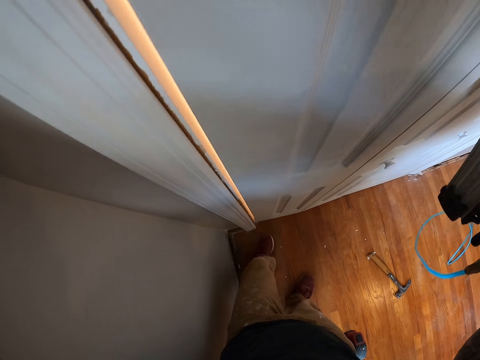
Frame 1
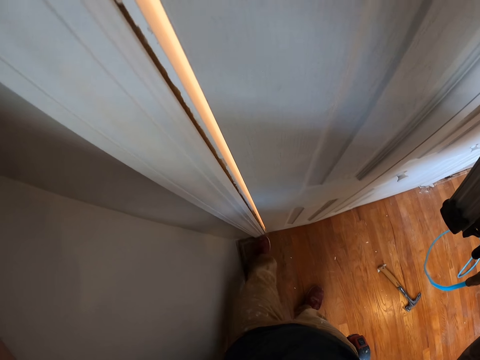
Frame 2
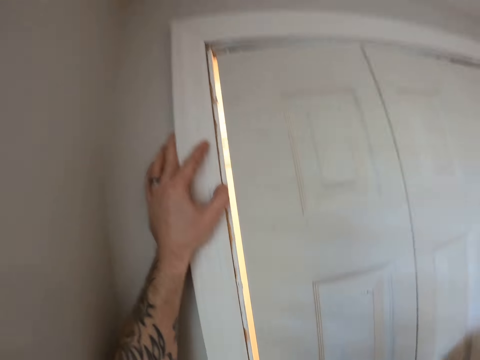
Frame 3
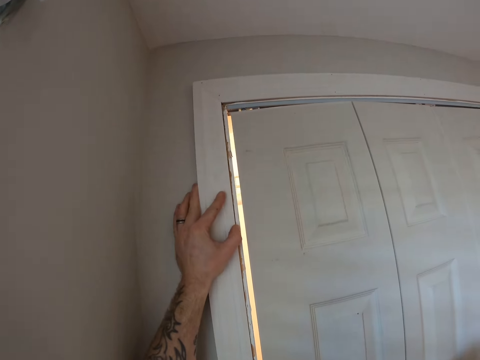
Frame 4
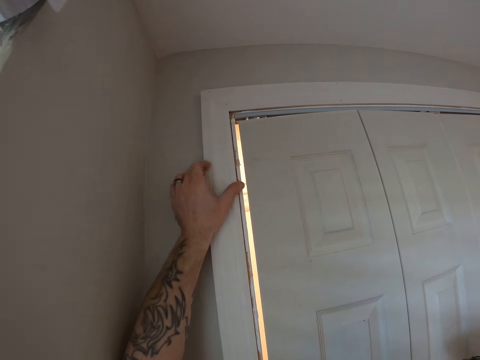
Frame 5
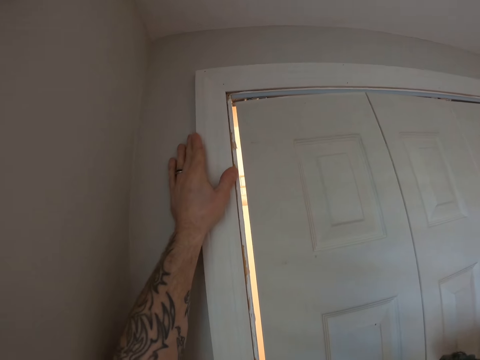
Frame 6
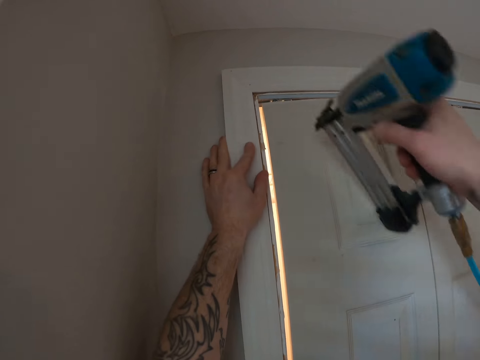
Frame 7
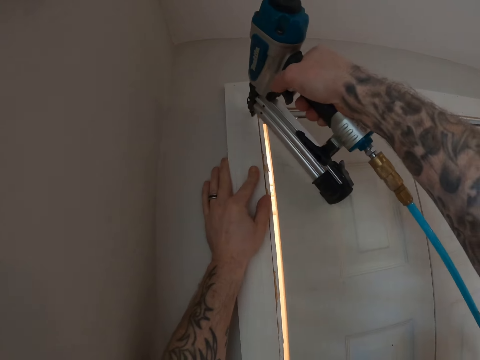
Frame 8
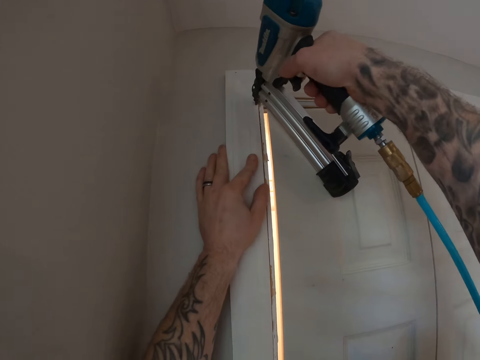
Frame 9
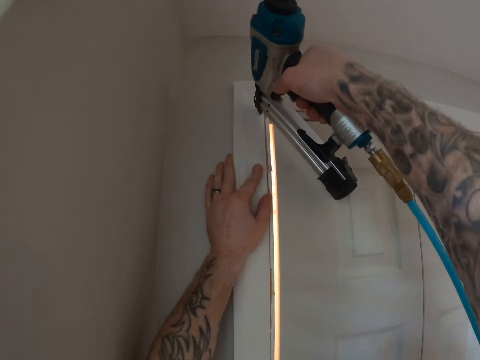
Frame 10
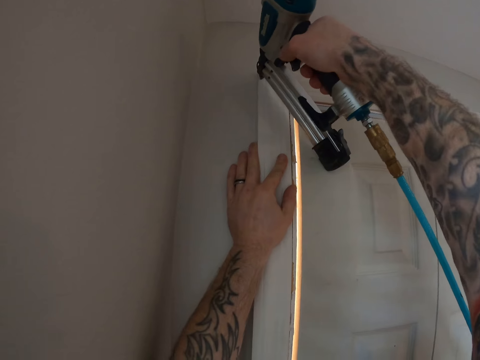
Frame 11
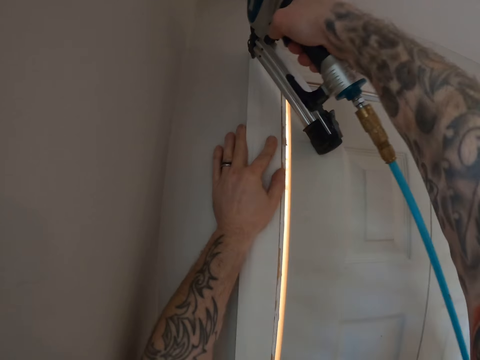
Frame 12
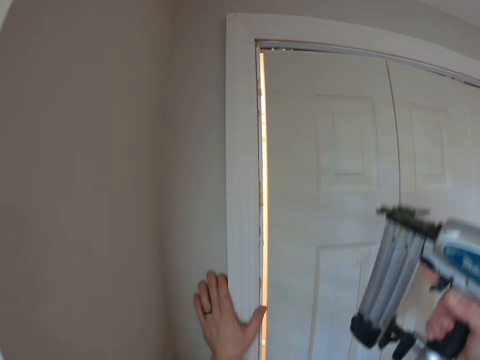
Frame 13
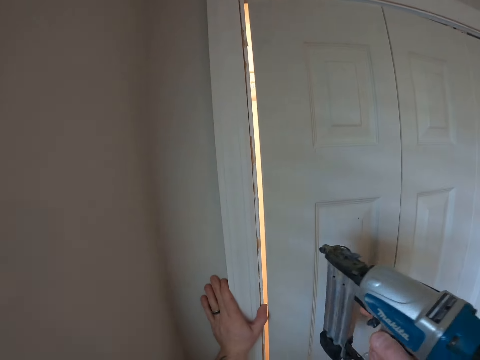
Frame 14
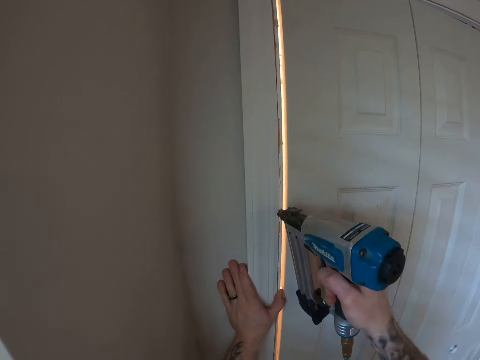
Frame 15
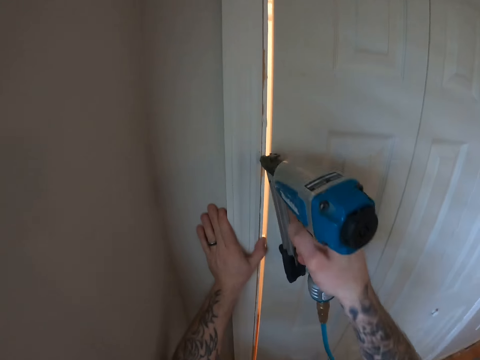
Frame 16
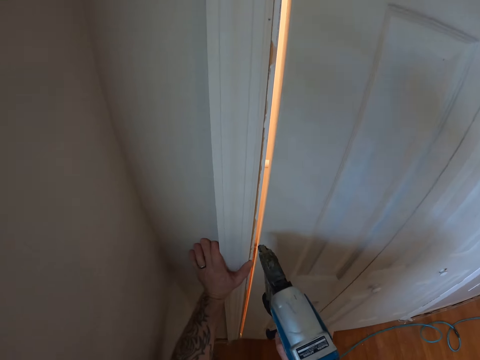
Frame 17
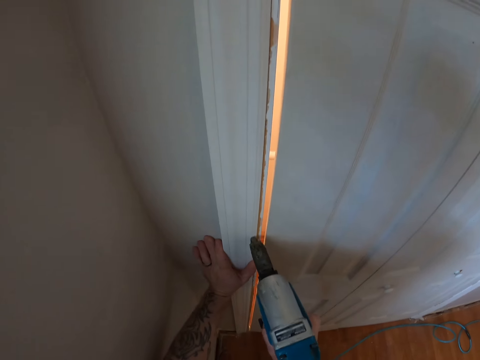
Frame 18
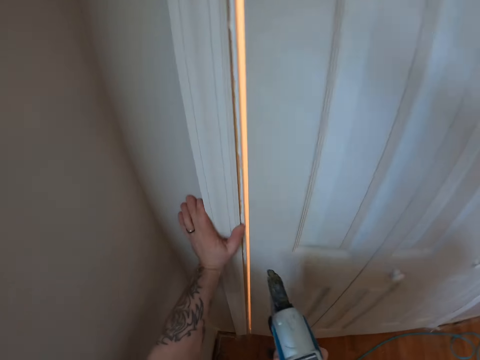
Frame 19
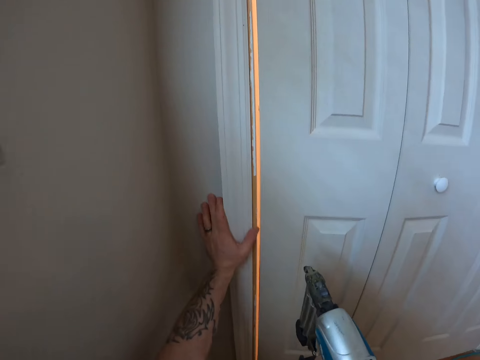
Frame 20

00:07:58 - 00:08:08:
The camera wearer adjusts the fourth door frame with his left leg. He fixes the fourth door frame to the wall with the nail gun in his right hand.

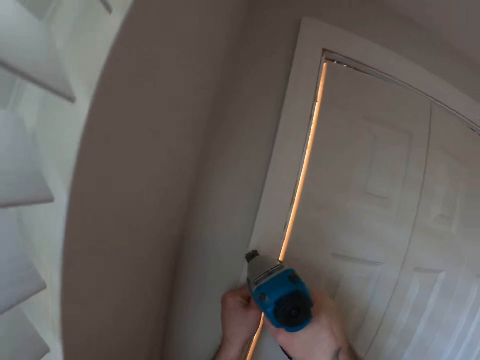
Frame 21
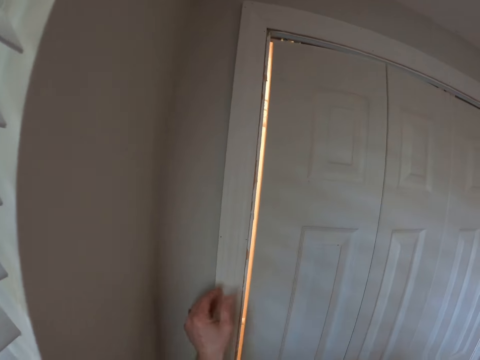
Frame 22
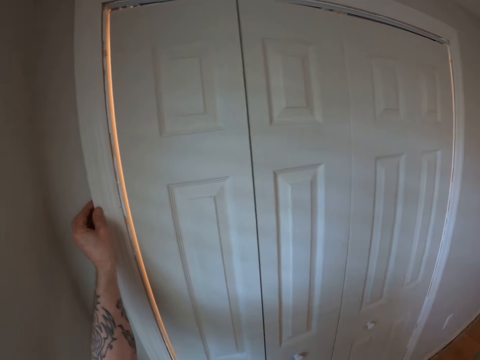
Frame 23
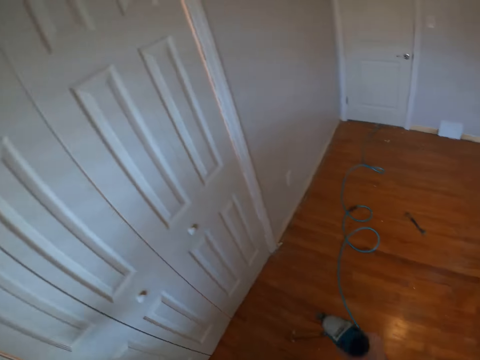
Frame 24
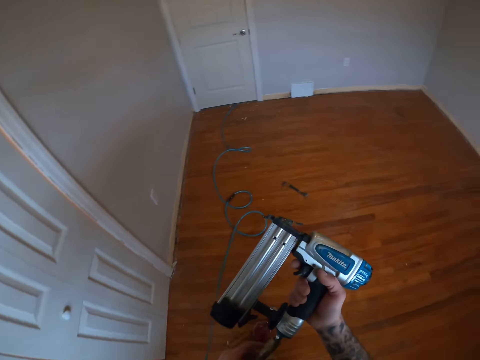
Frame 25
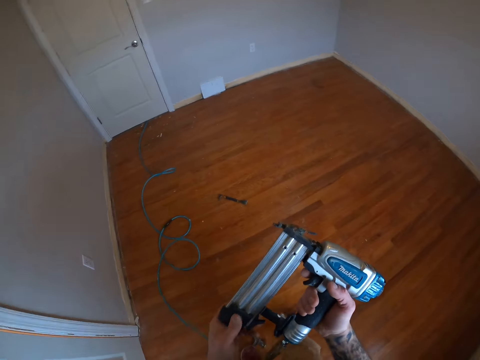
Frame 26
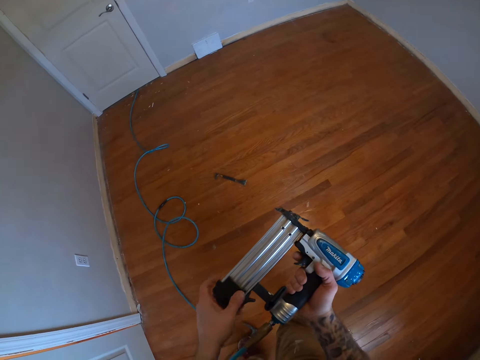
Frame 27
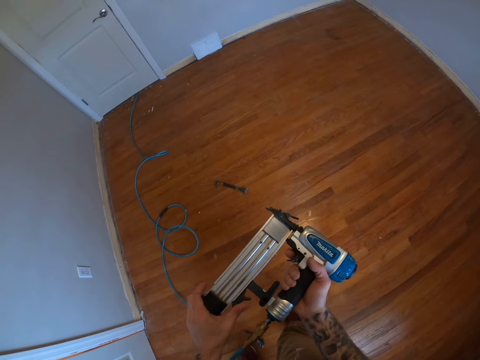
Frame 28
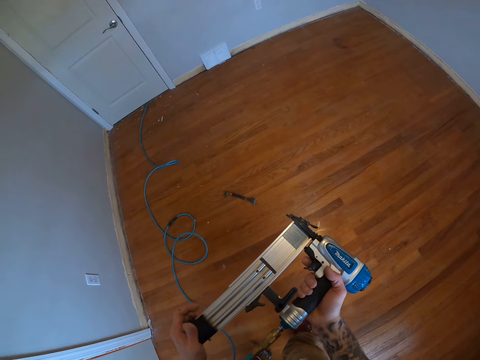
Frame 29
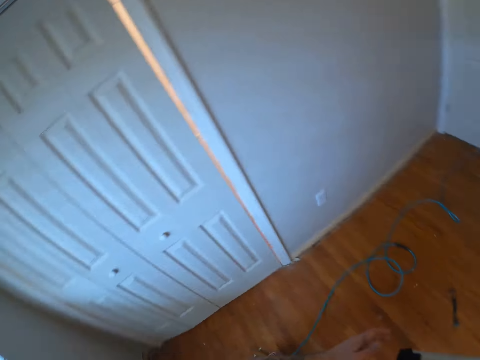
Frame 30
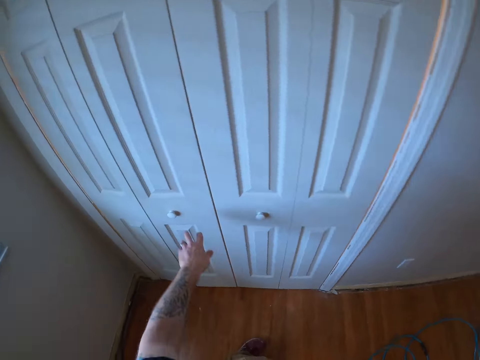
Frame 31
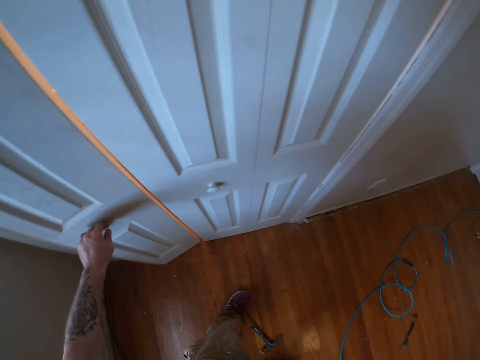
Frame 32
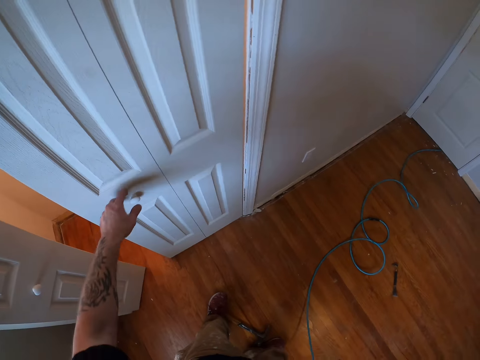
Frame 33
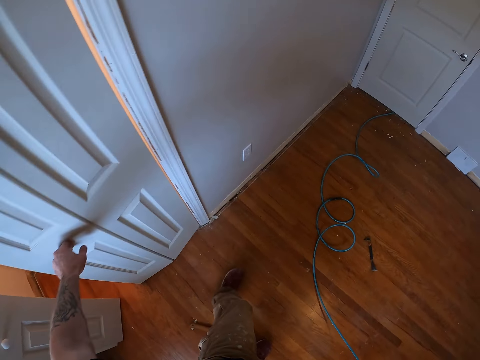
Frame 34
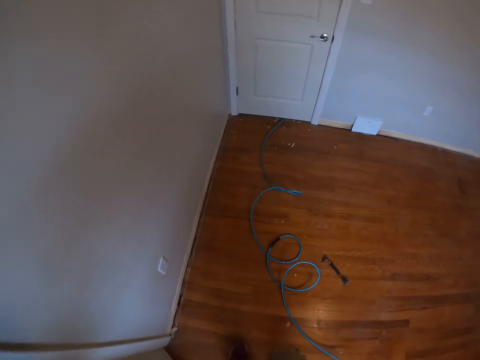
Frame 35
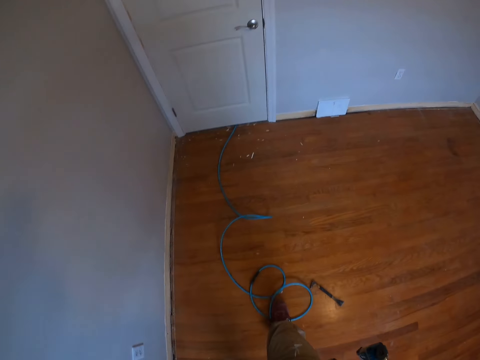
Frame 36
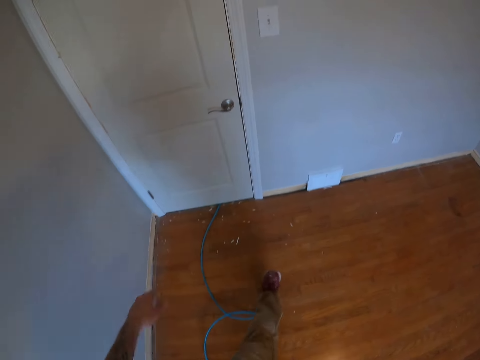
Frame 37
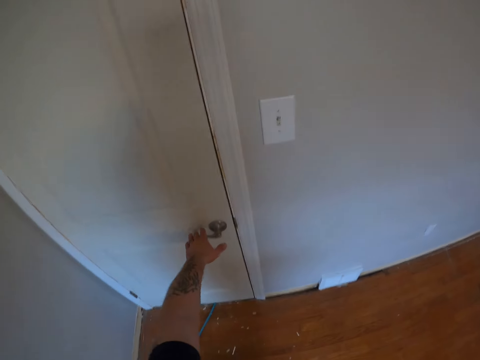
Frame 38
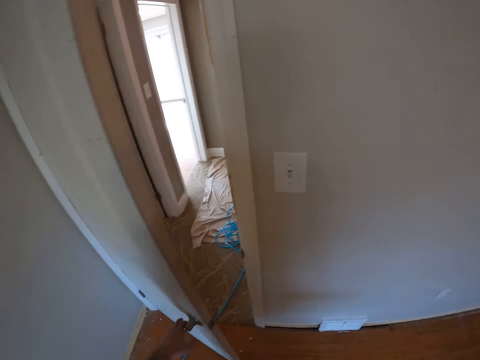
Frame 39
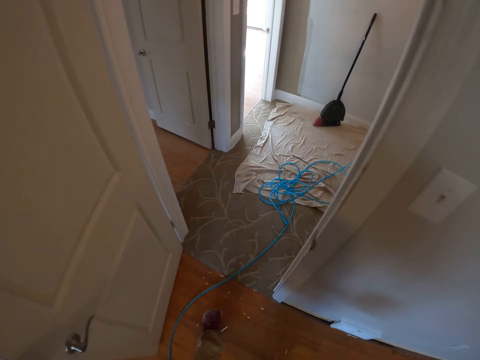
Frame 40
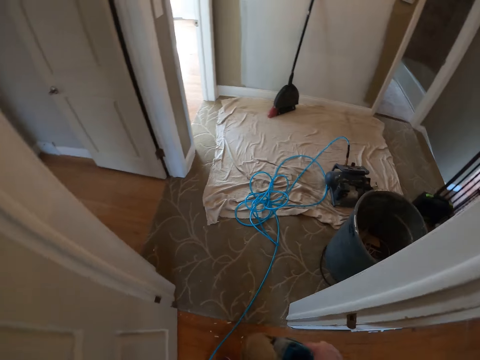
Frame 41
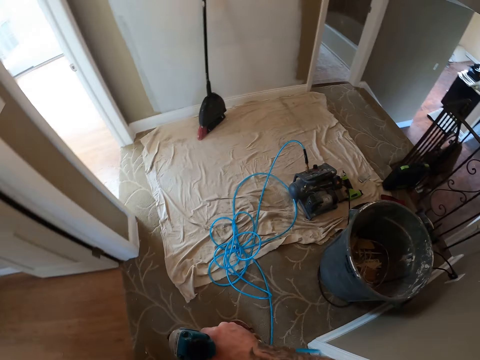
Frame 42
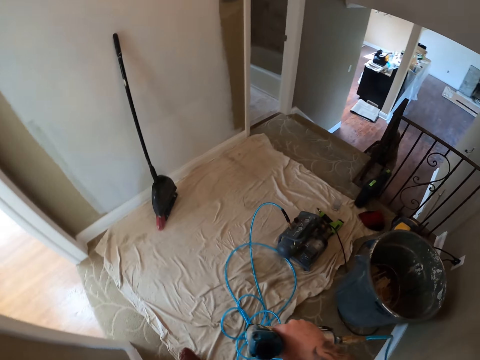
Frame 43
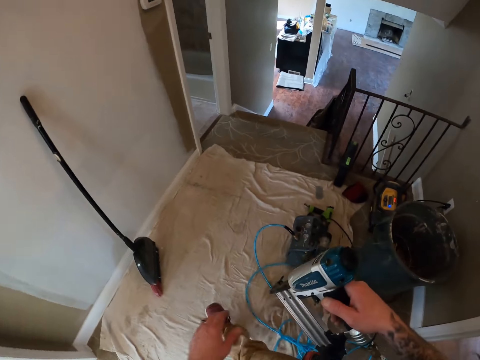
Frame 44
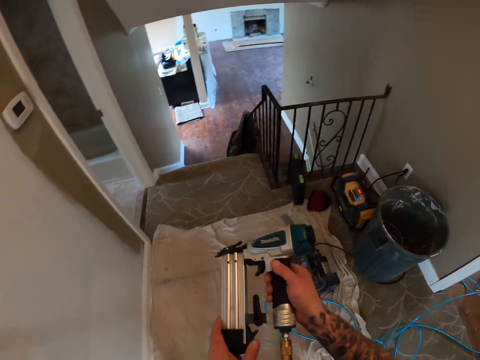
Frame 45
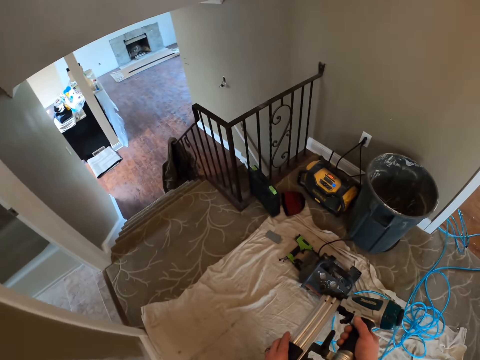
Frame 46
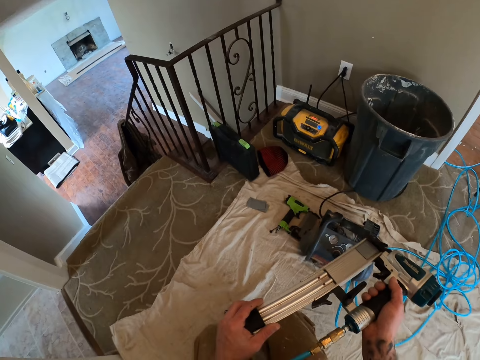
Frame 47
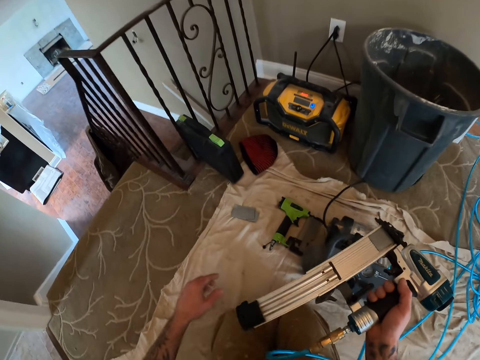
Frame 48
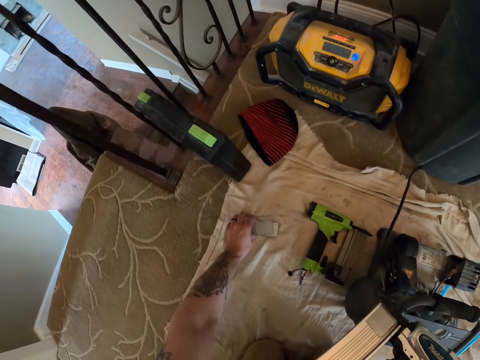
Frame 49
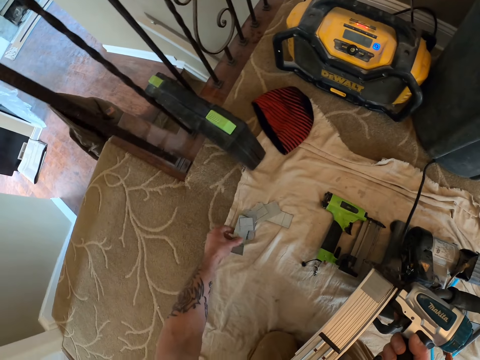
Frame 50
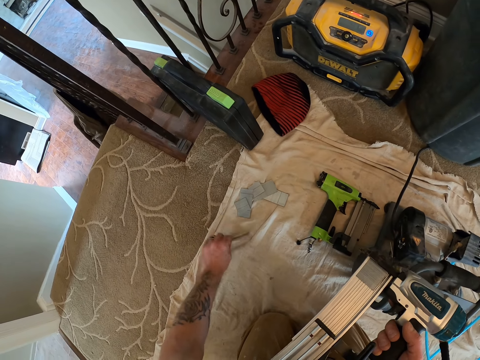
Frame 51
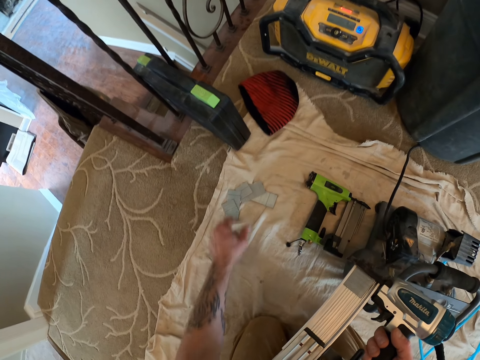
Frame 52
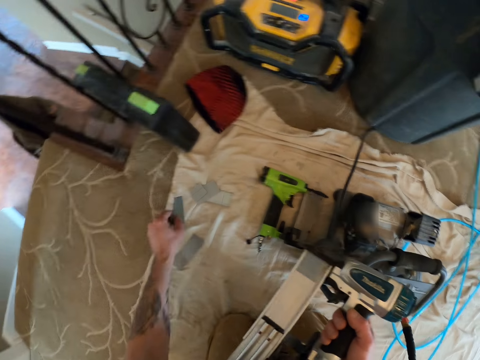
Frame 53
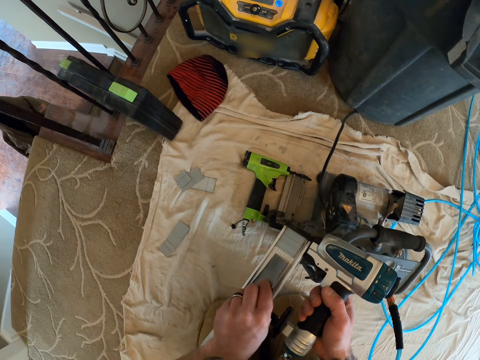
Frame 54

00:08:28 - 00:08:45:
The camera wearer holds the door casing. He holds the nail gun. He checks the nail holder on the nail gun. He opens the magazine of the nail gun with his left hand. He opens the door with his left hand. He walks towards the door. He opens the second door with his left hand. He walks out of the room with the nail gun in his right hand. He holds the nail gun with both hands. He slides the nail holder on the nail gun. He bends beside the nail. He picks some nails from the floor with his right hand.
